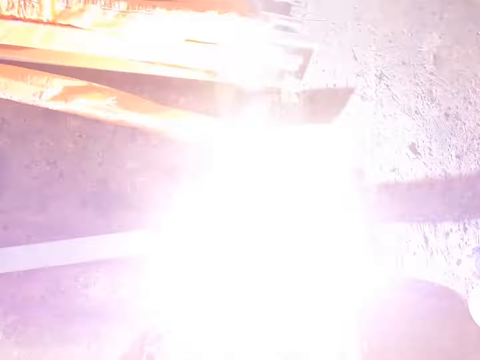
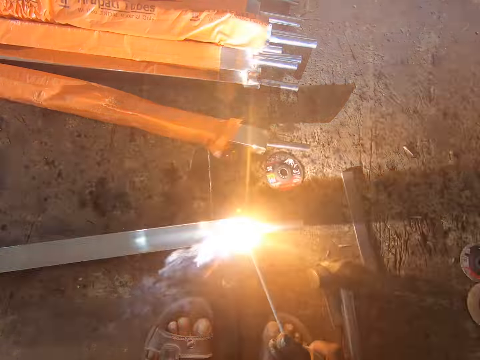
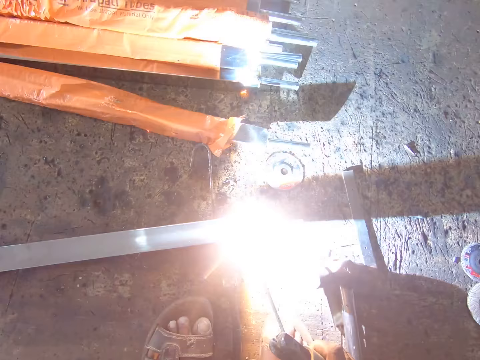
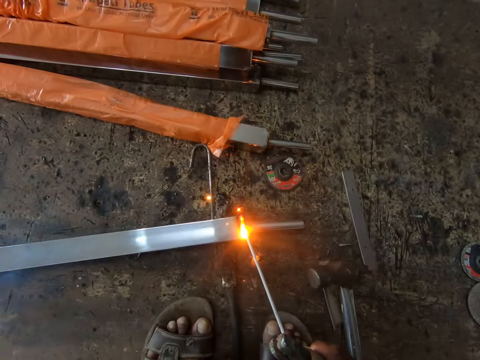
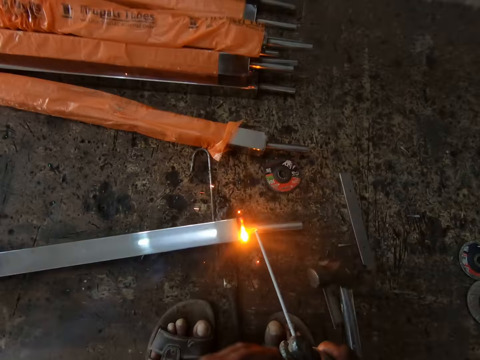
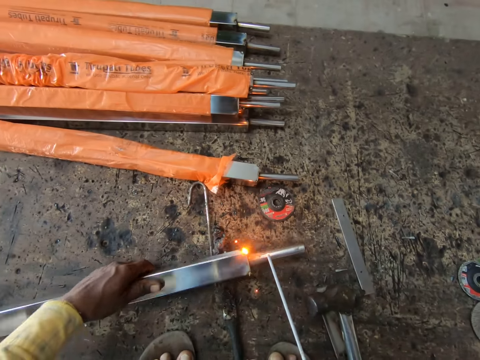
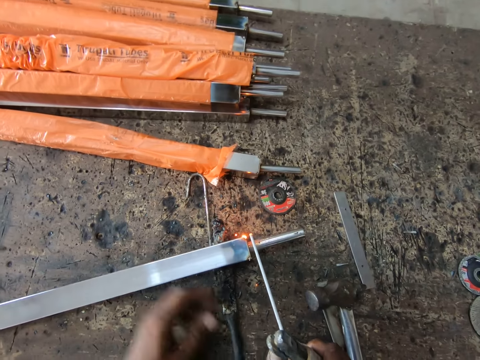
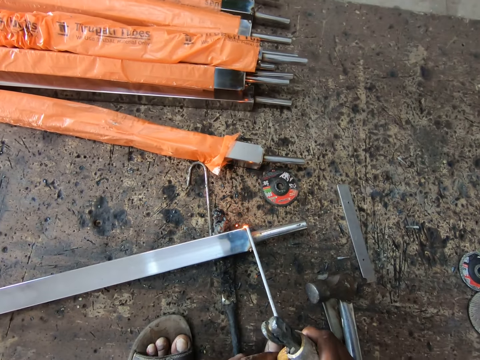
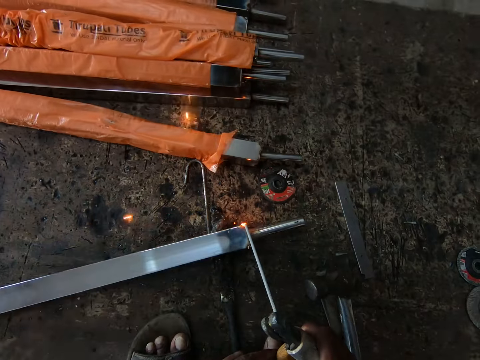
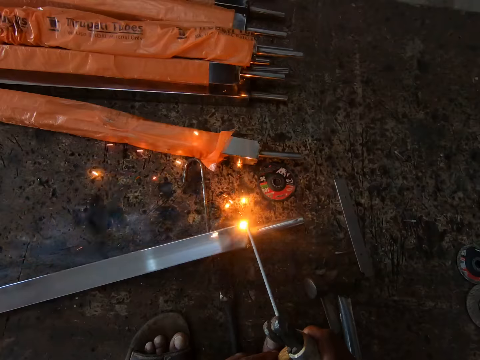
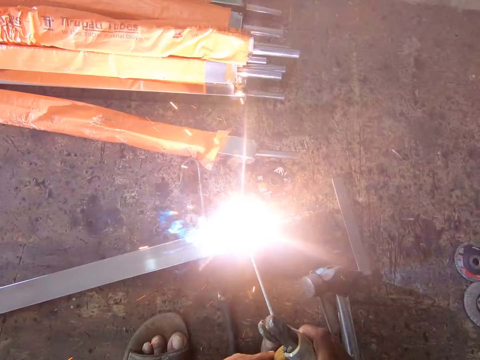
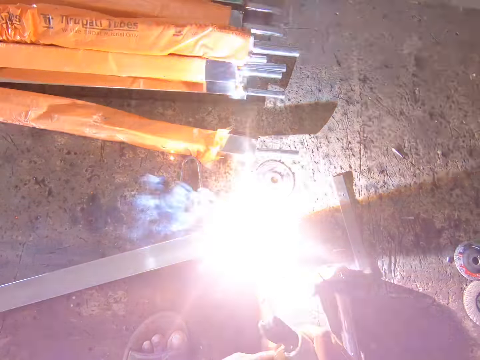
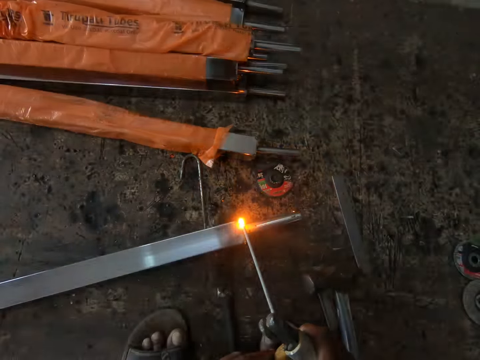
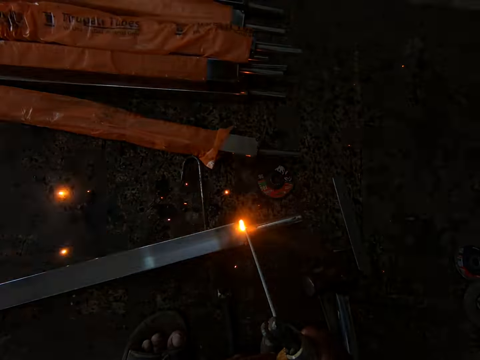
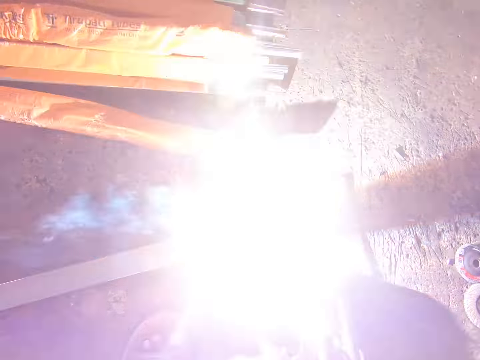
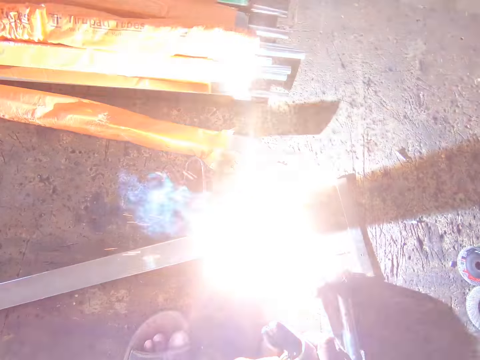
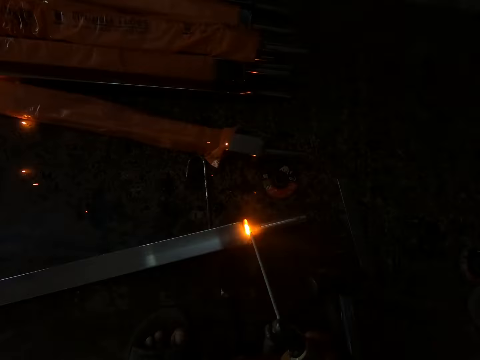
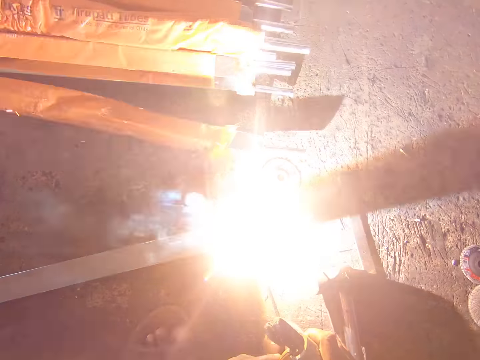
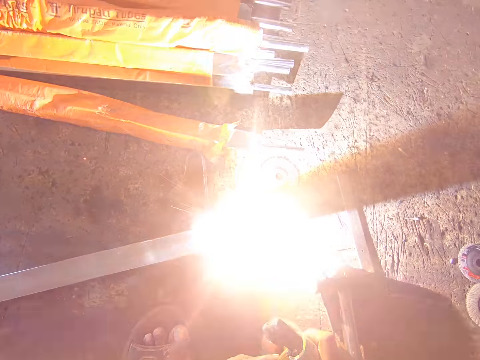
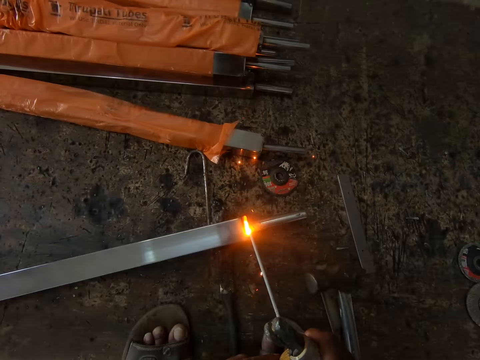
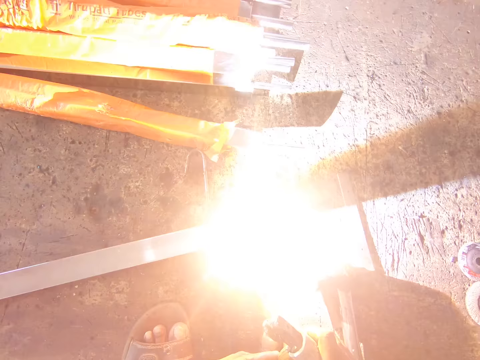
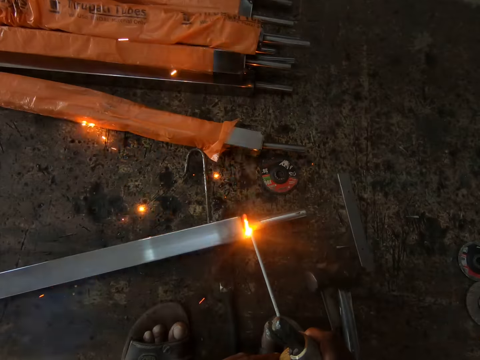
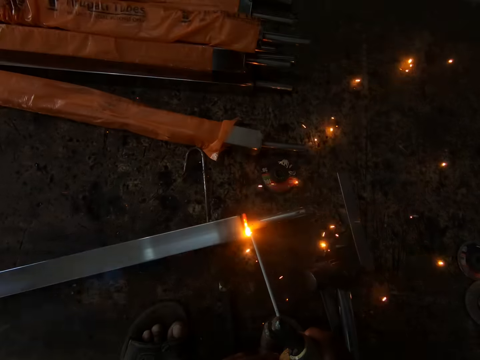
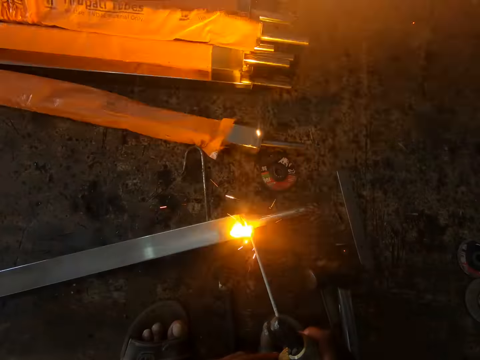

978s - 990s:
The camera wearer turns the metal. They weld the metal.

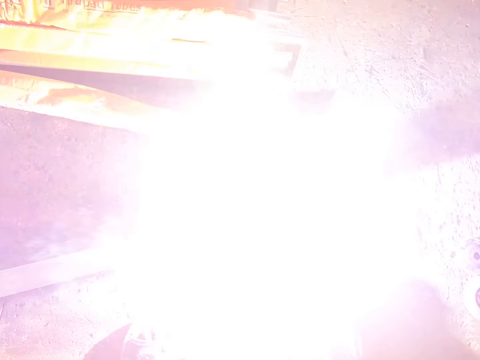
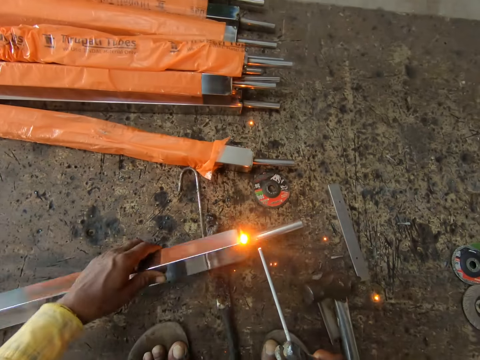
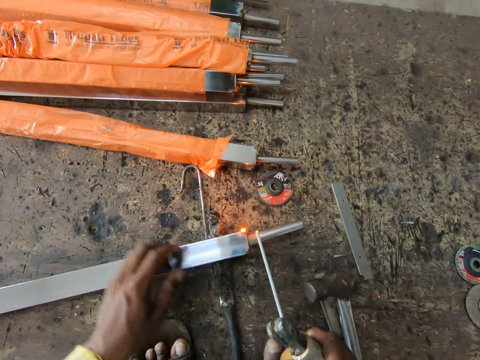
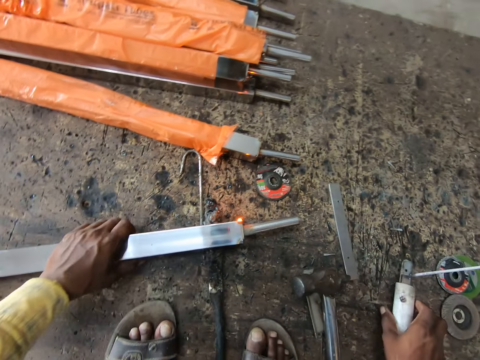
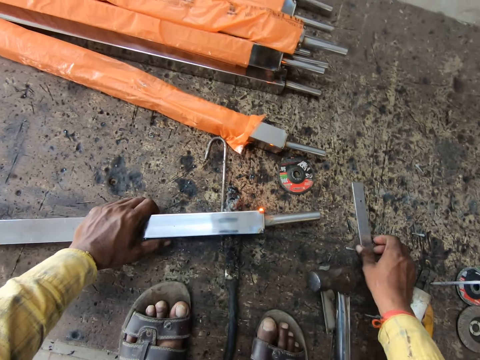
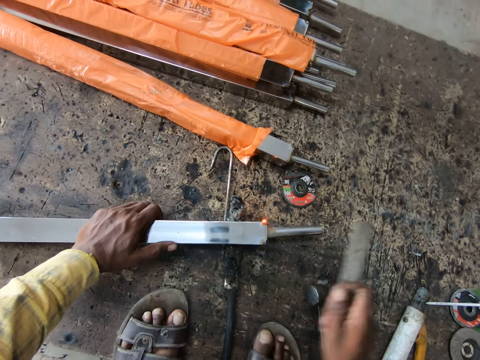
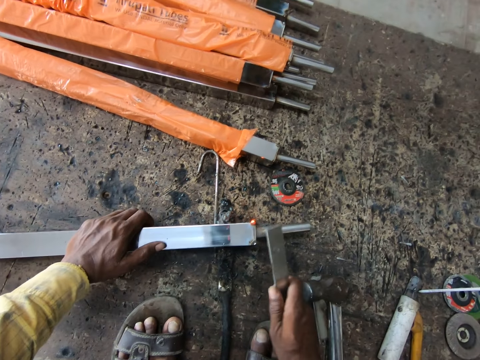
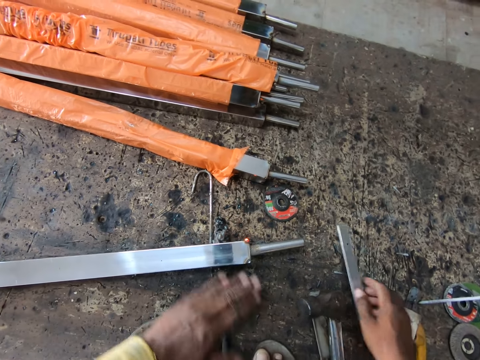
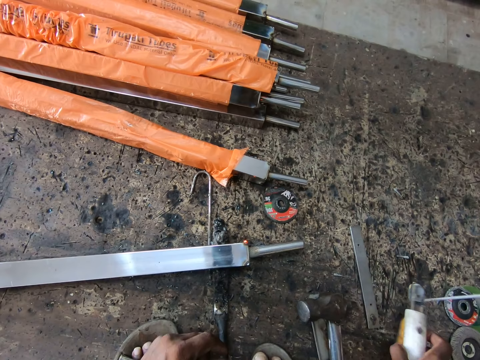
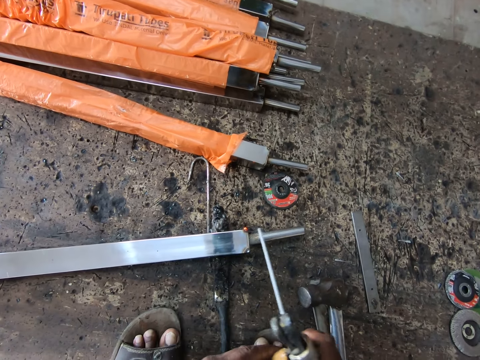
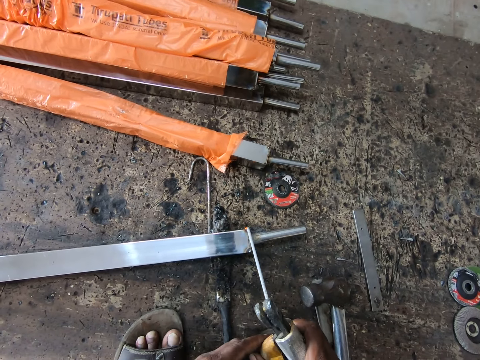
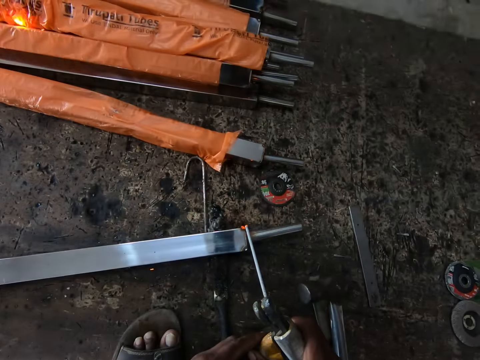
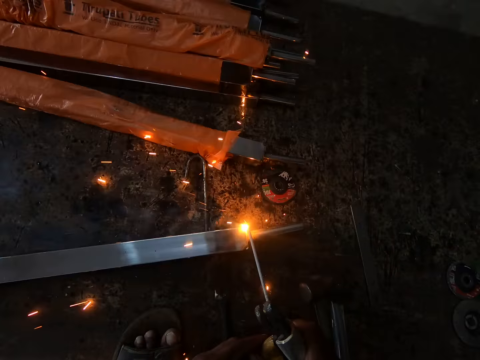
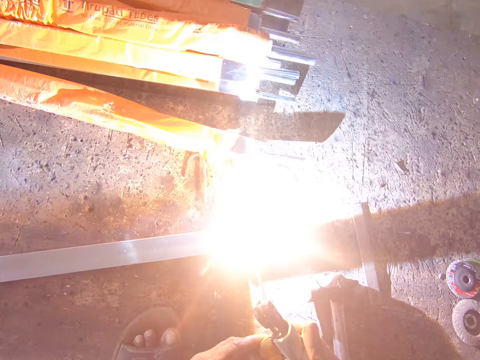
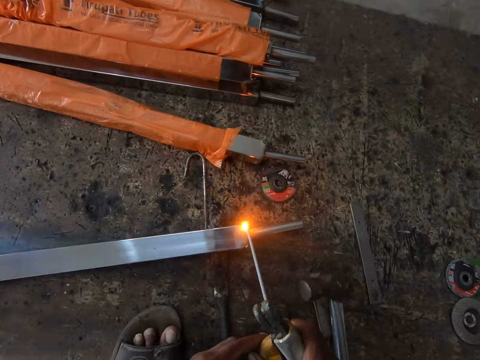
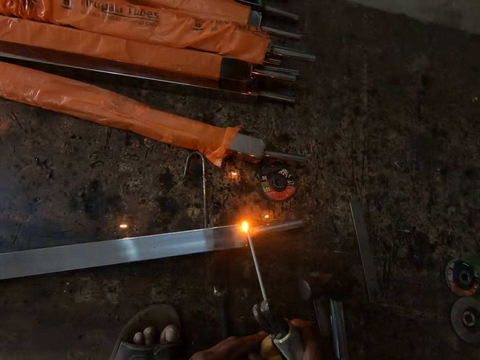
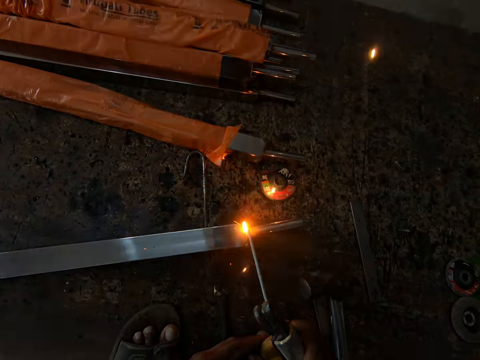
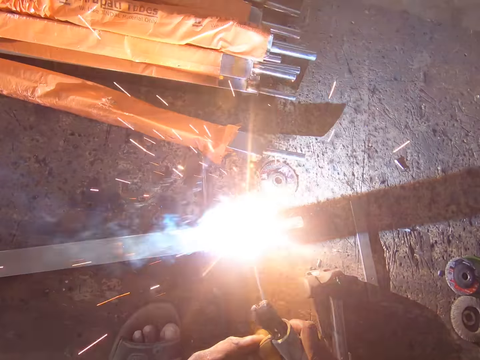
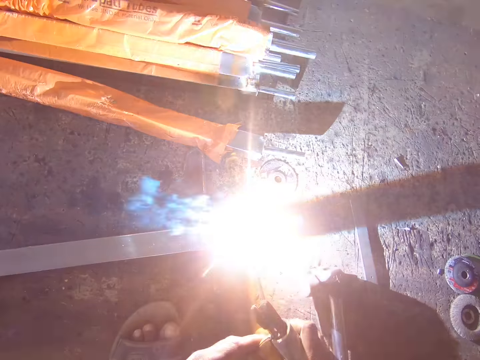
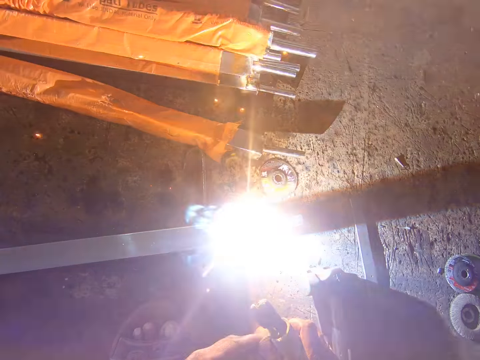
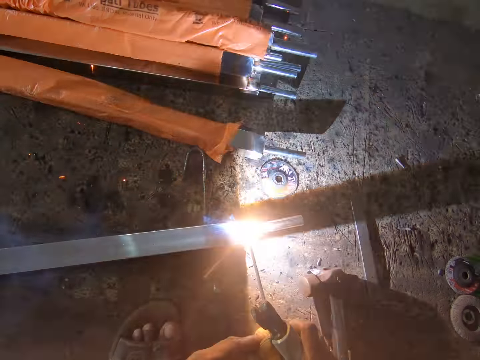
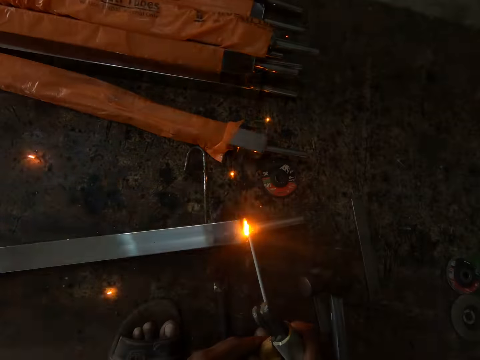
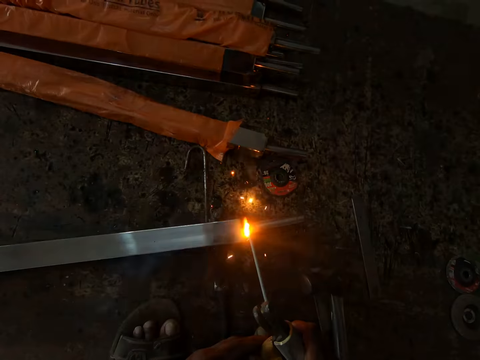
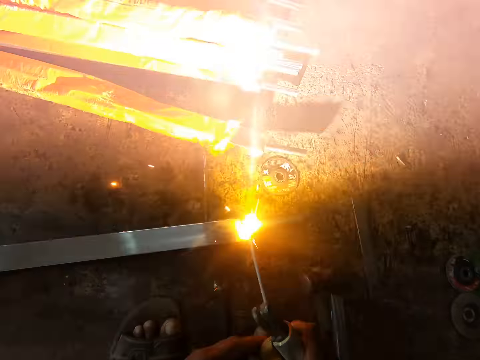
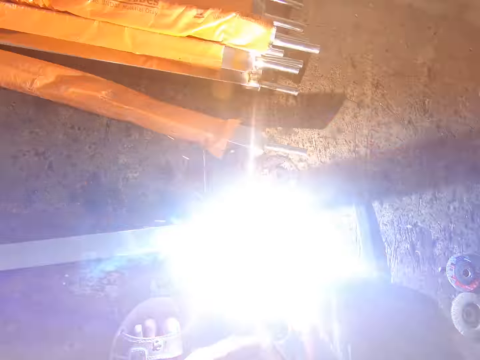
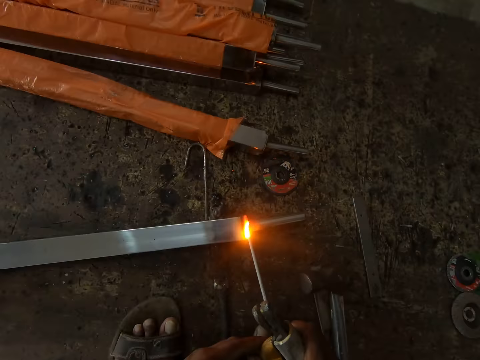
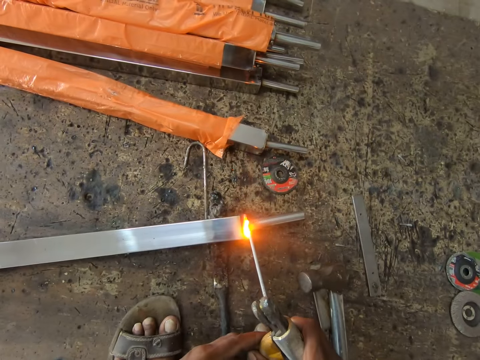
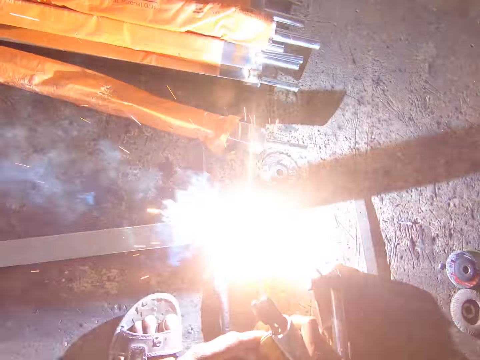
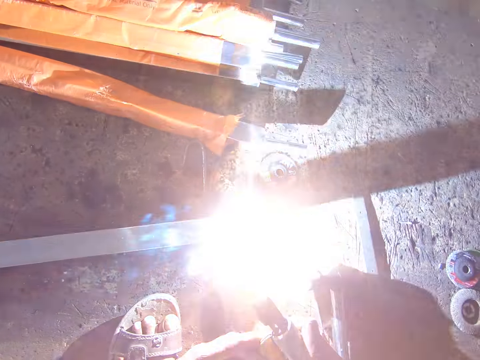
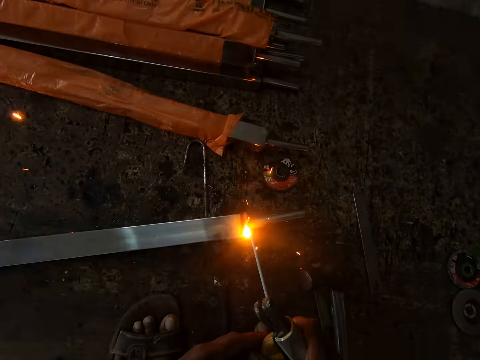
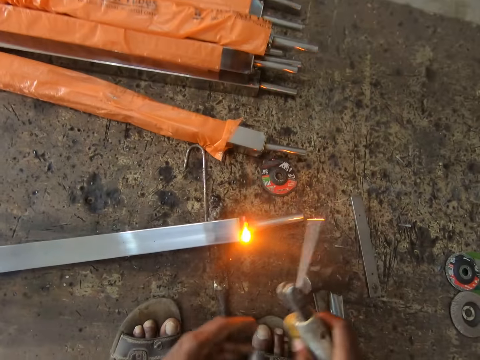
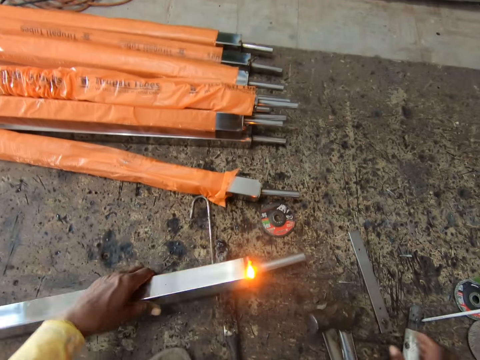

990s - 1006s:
The camera wearer turns the metal. They place the electrode holder or machine on the ground. They pick up the metal and hit the metal with something. They drop something. They pick up the machine. They weld the metal.
